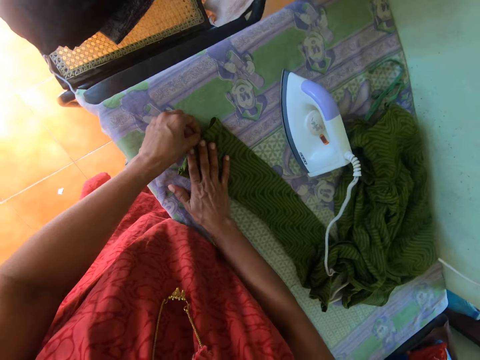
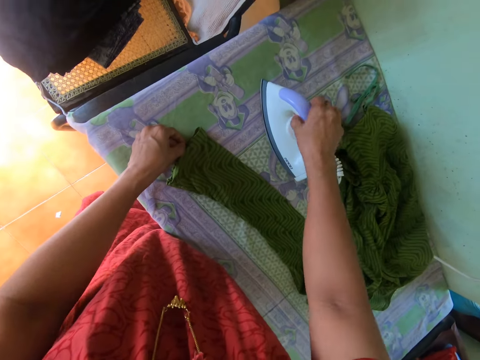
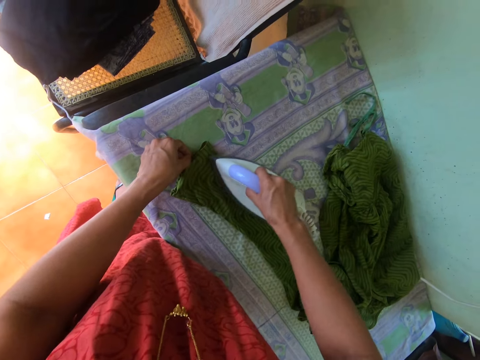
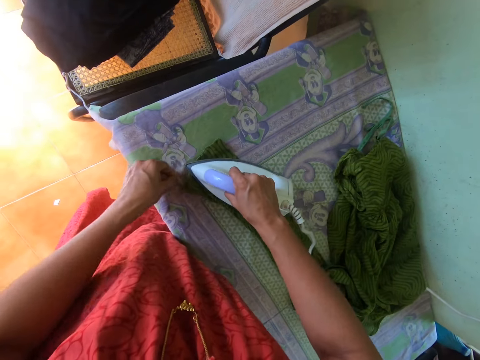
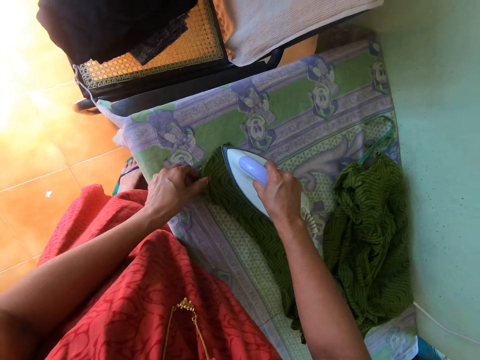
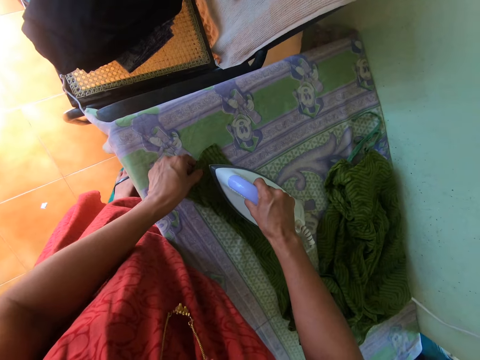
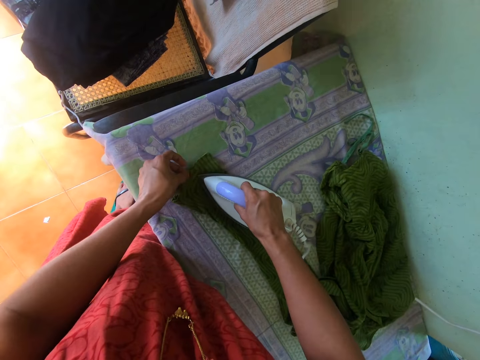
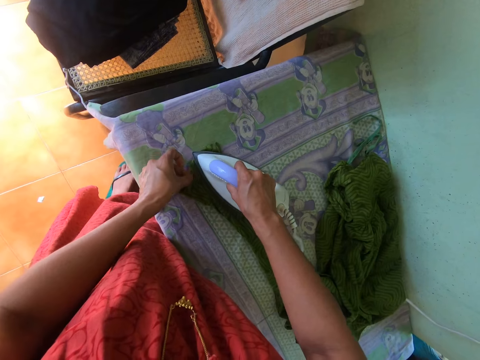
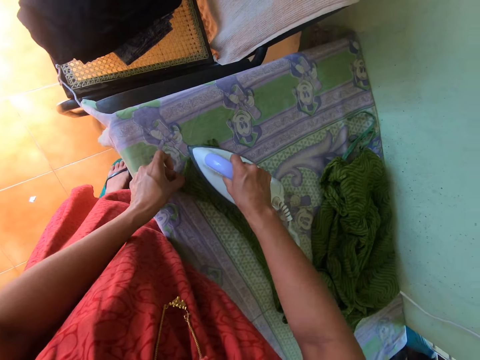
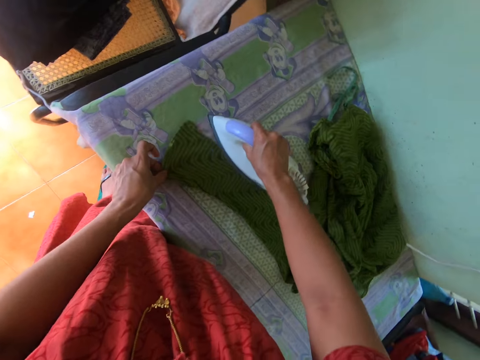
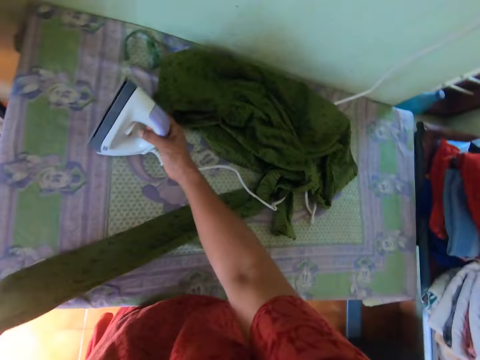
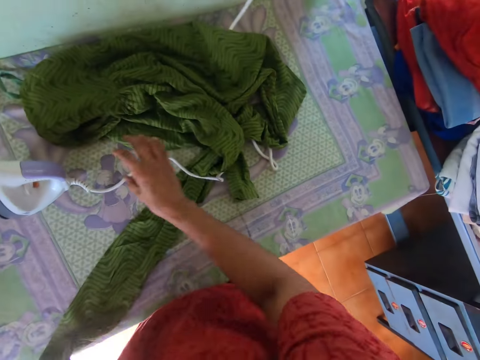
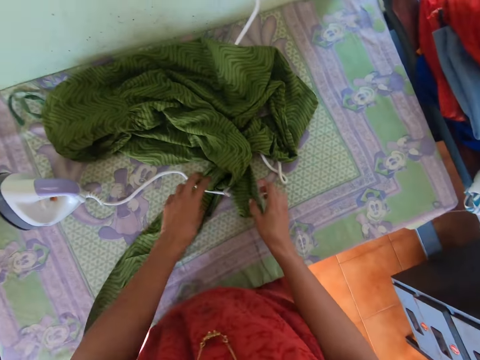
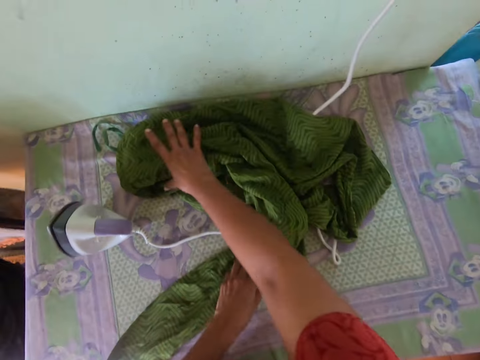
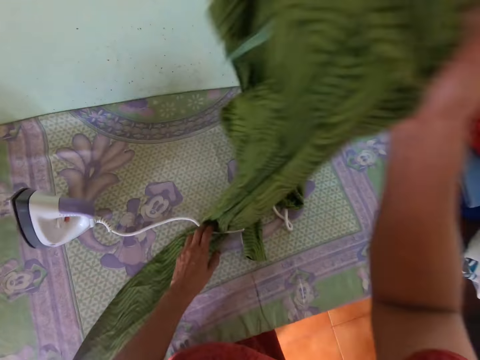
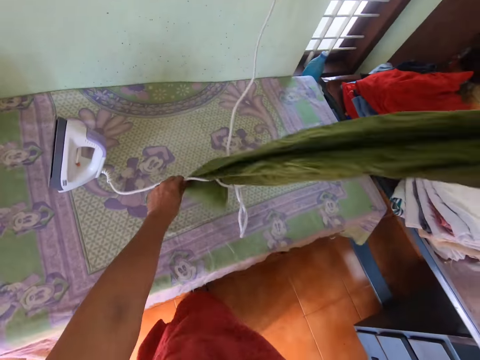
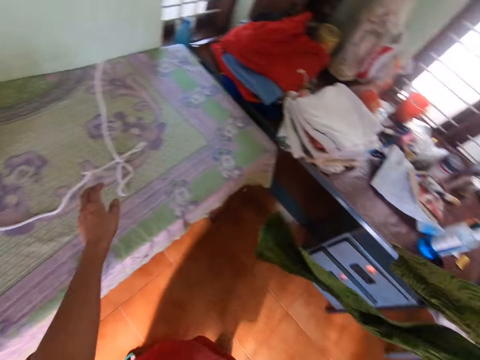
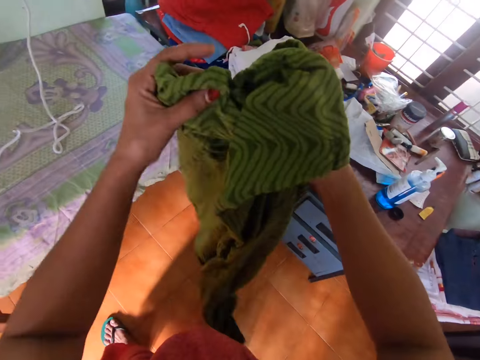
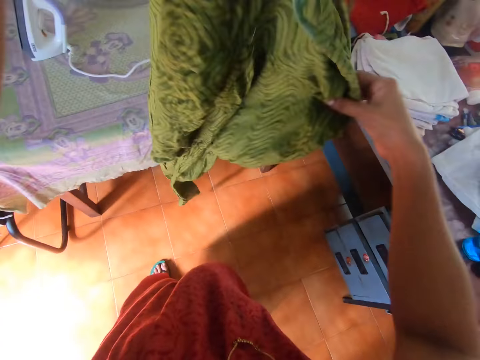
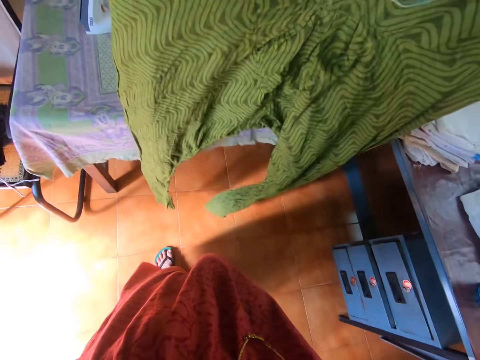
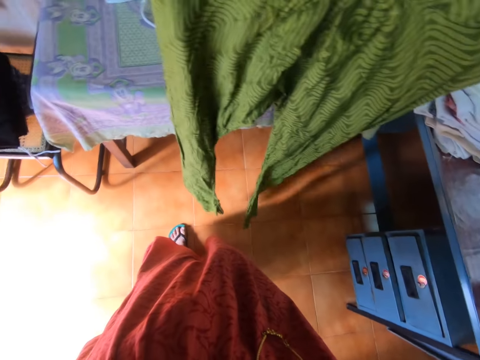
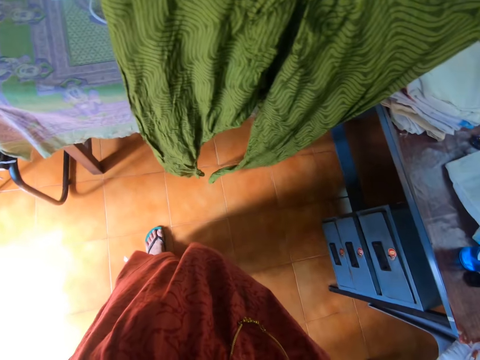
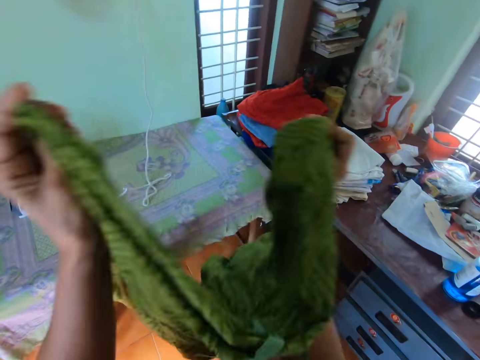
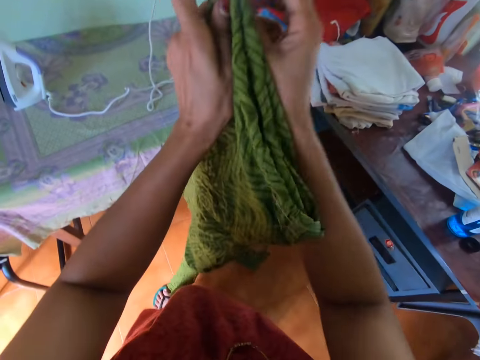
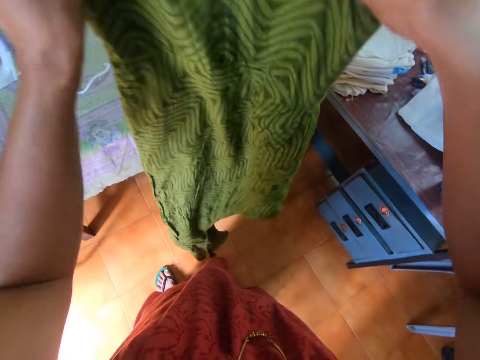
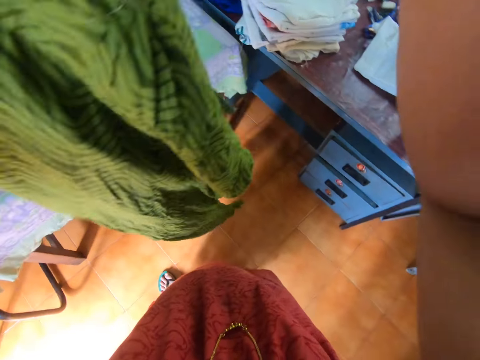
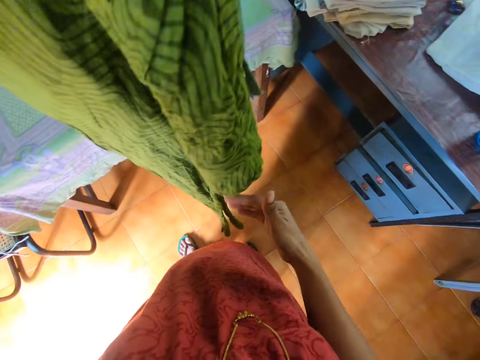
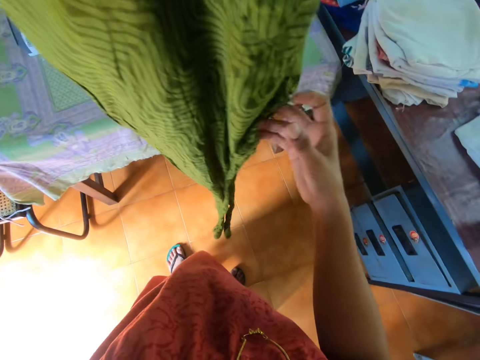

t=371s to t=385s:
The camera wearer picks an iron box from the ironing table with the right hand. They iron a tight cloth on the ironing table with the iron box. They place the iron box from the ironing table with the right hand. They pick the tight cloth from the ironing table with the right hand. They fold the tight cloth.

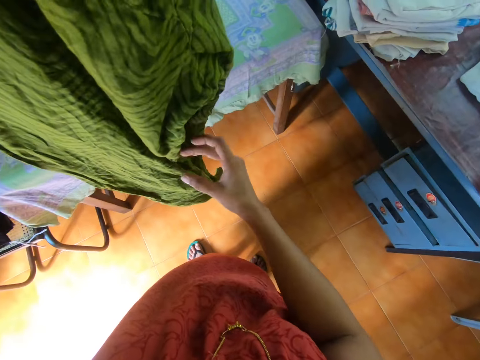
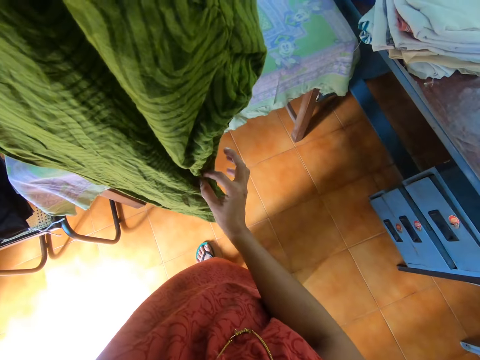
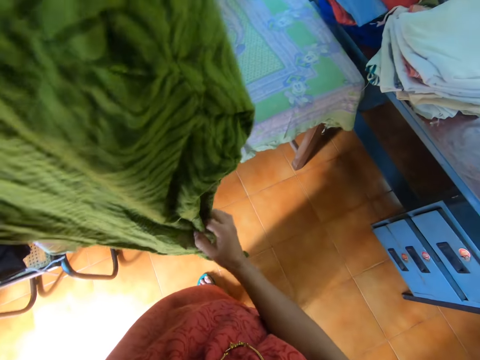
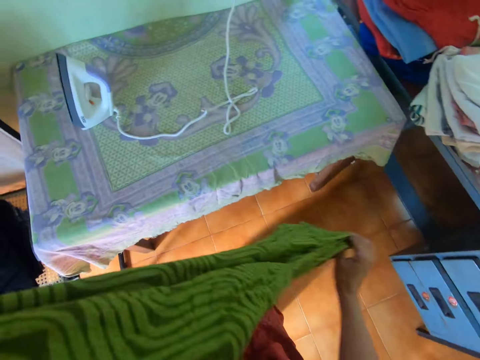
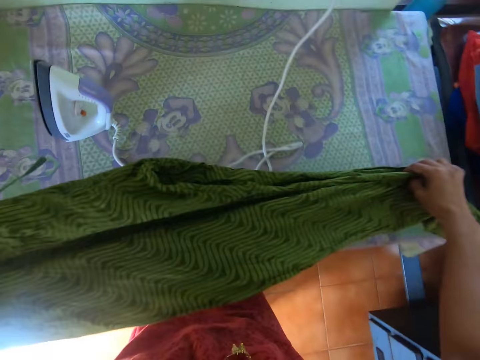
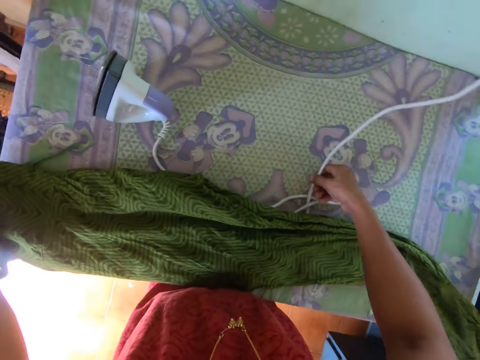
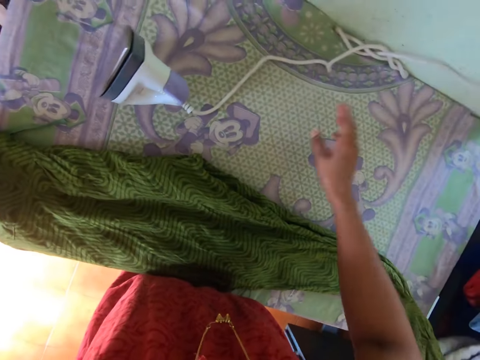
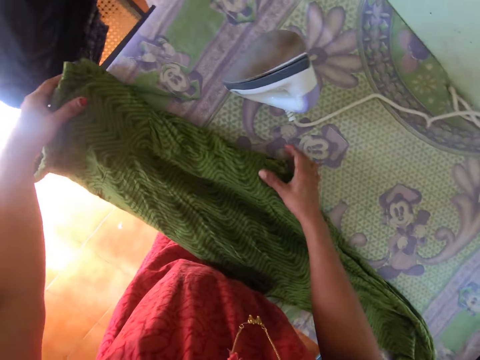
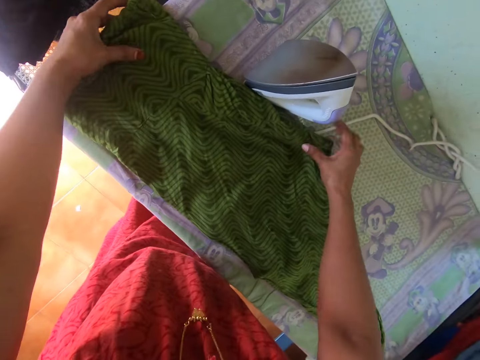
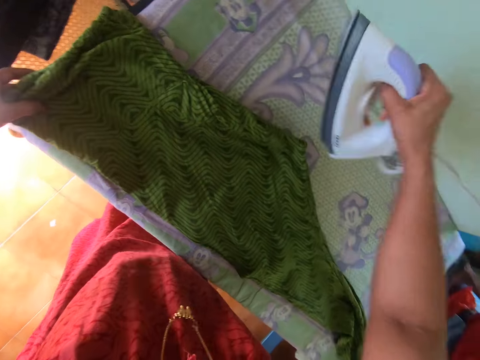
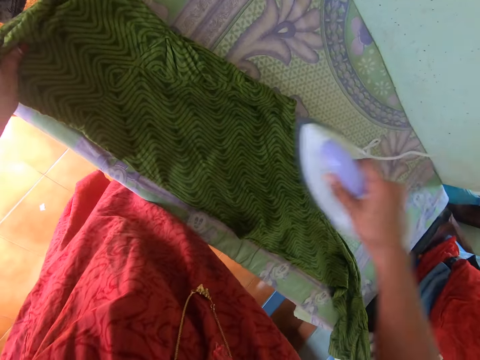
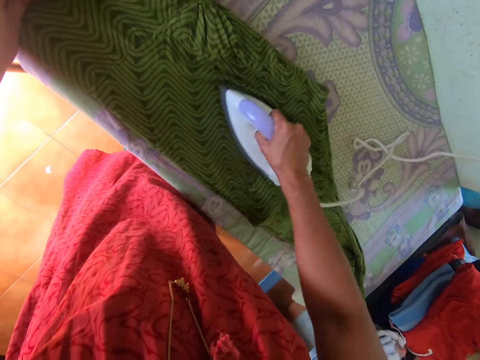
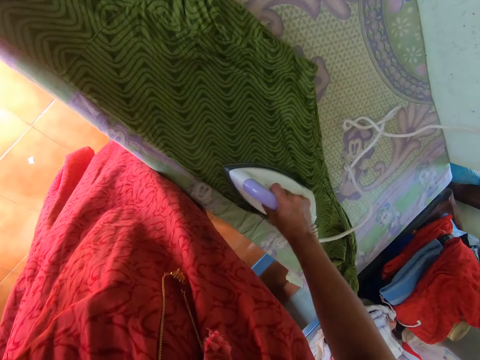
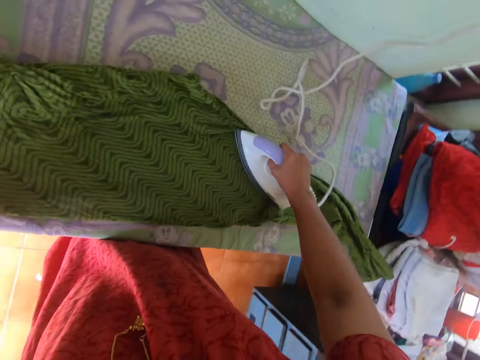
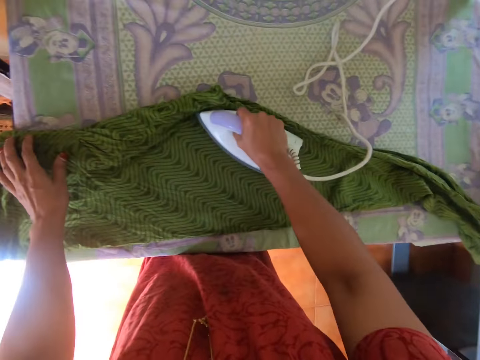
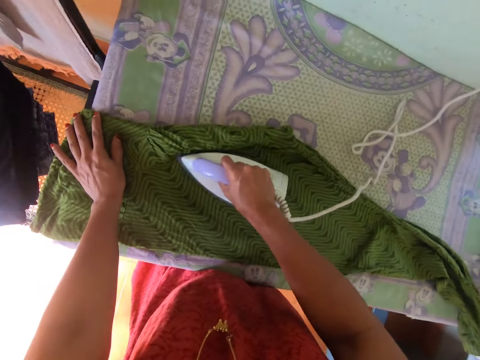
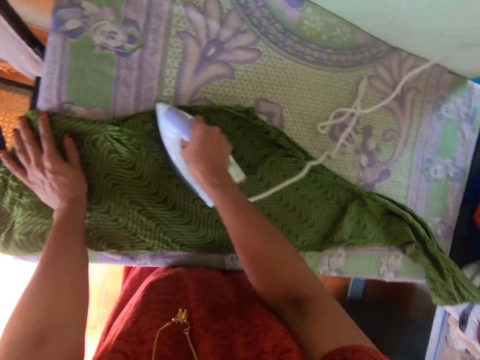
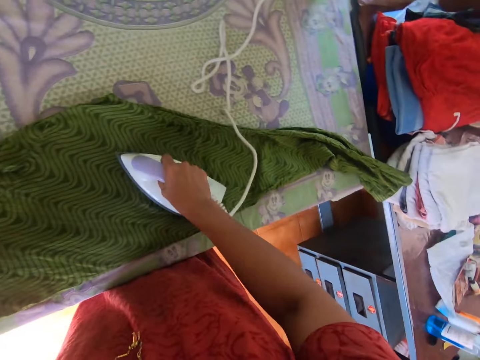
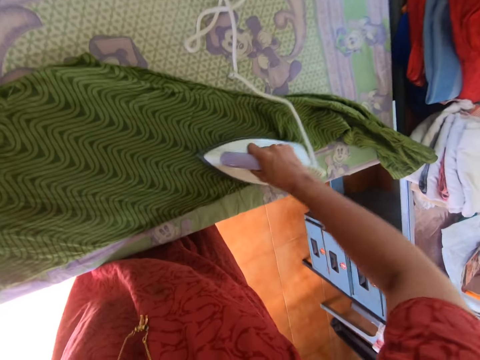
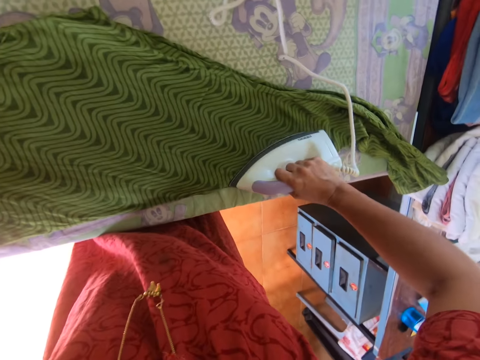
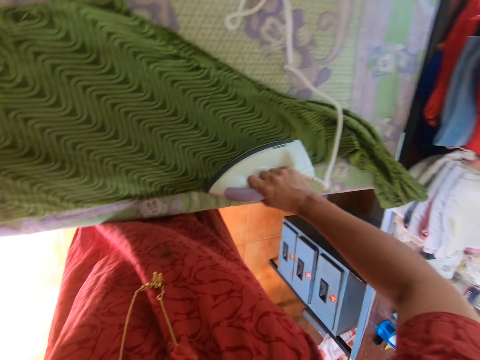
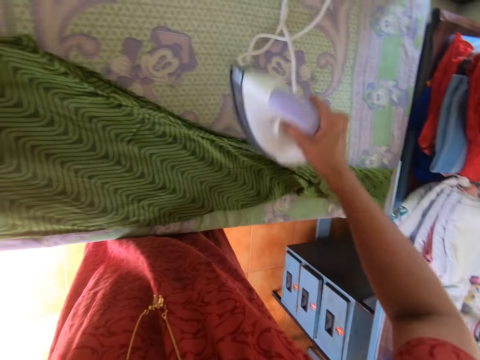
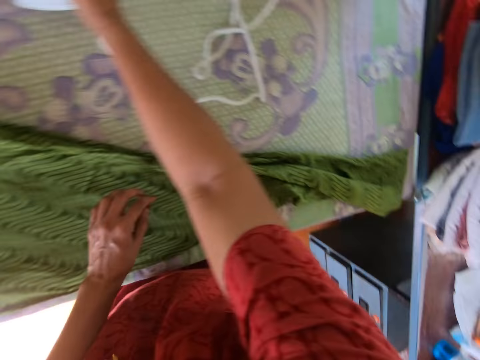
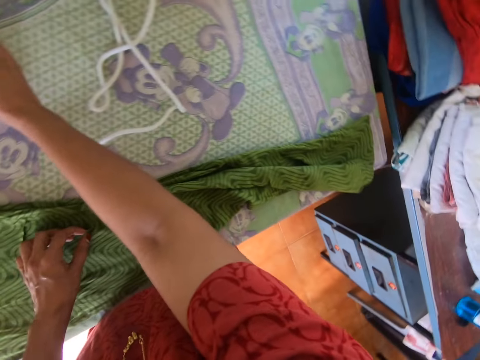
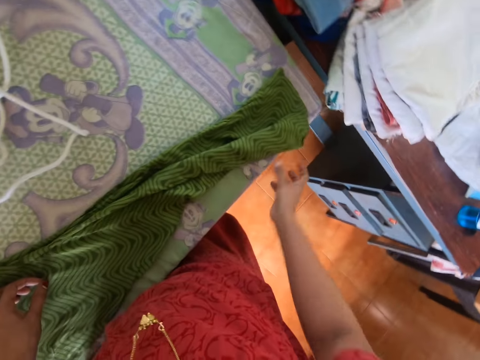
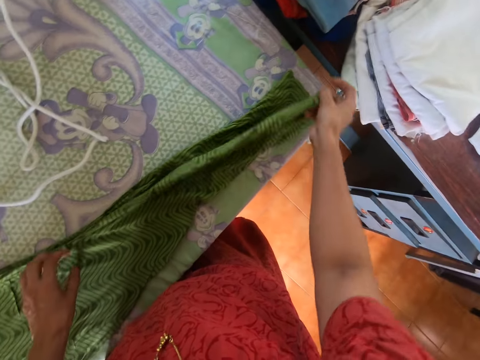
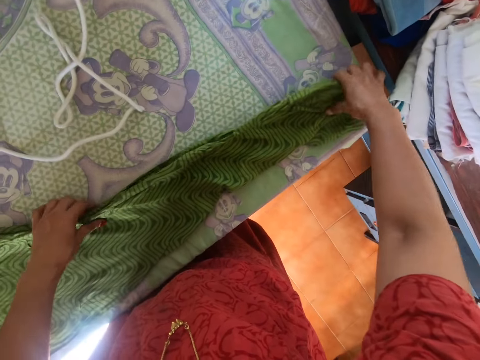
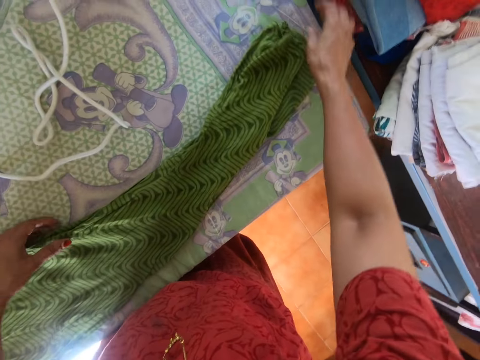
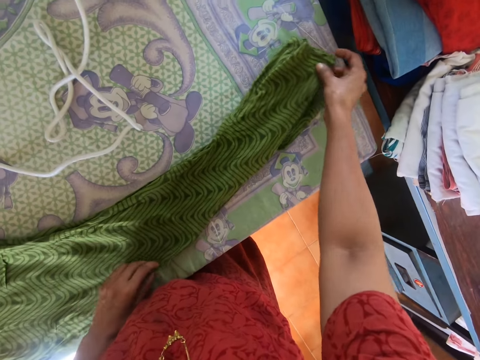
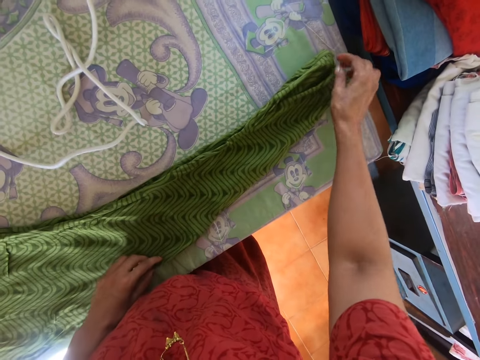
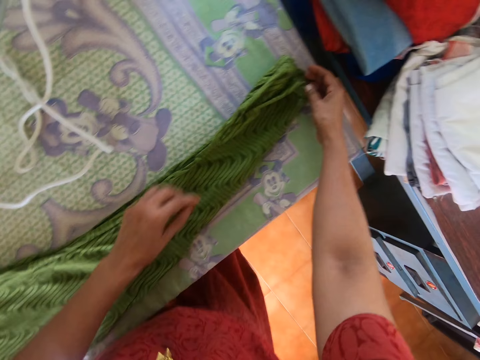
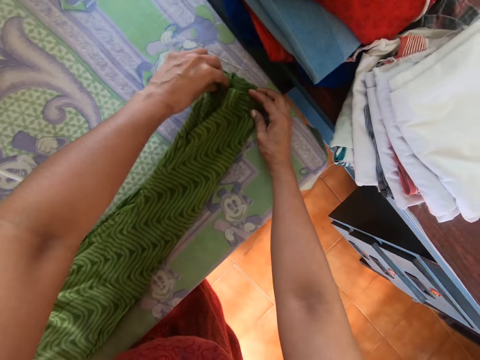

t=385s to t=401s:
The camera wearer adjusts a tight cloth with the right hand. They place the tight cloth on the ironing table. They move an iron box cable on the ironing table. They spread the tight cloth on the ironing table. They pick the iron box from the ironing table with the right hand. They iron the tight cloth on the ironing table with the iron box. They place the iron box from the ironing table with the right hand. They adjust the tight cloth on the ironing table. They stretch the cloth.
